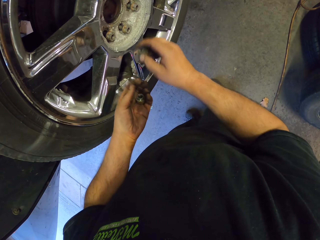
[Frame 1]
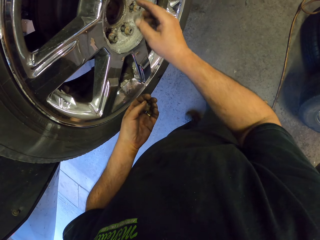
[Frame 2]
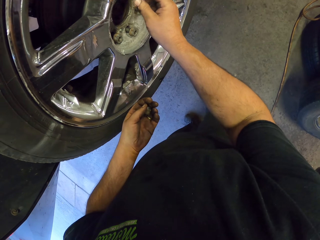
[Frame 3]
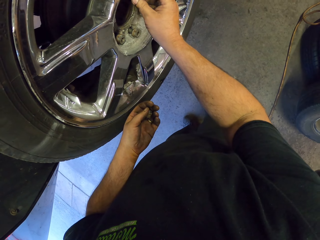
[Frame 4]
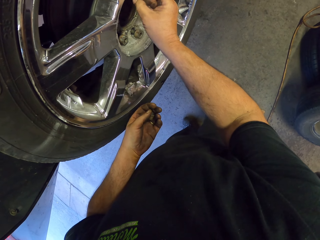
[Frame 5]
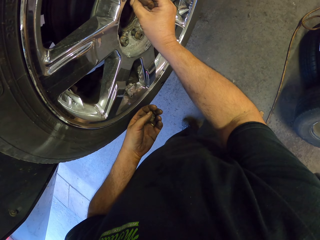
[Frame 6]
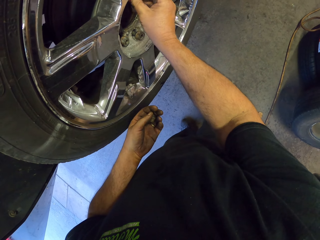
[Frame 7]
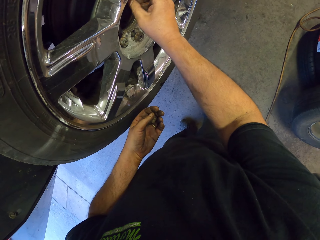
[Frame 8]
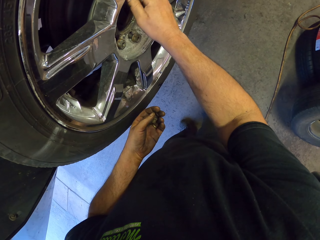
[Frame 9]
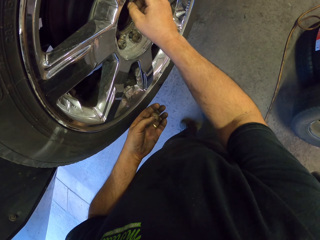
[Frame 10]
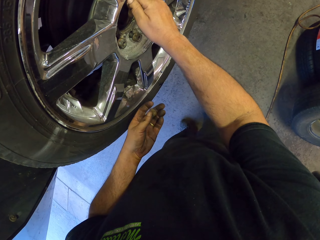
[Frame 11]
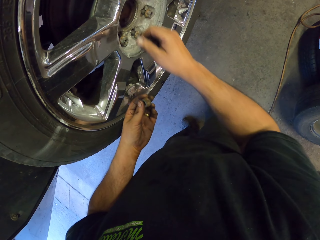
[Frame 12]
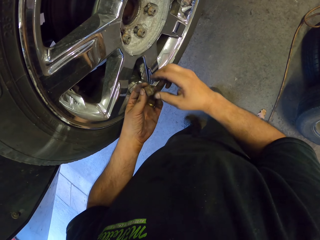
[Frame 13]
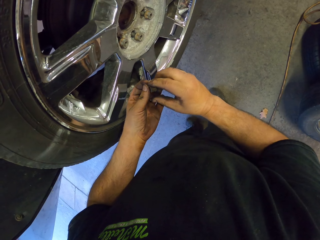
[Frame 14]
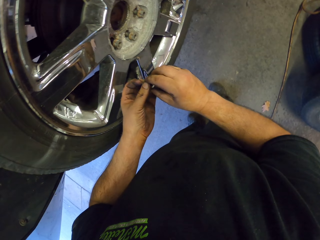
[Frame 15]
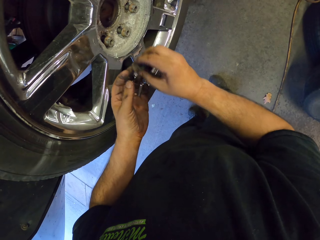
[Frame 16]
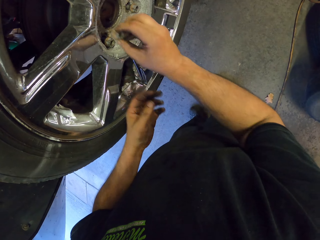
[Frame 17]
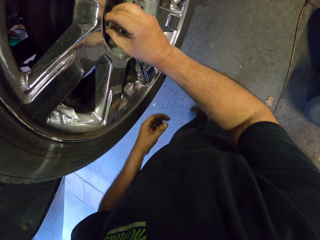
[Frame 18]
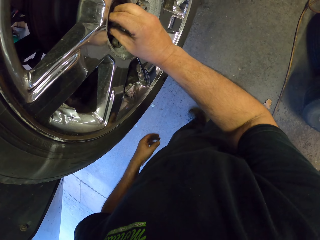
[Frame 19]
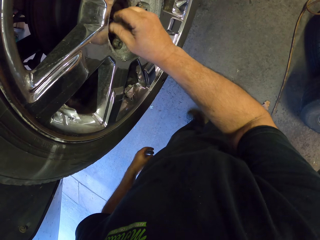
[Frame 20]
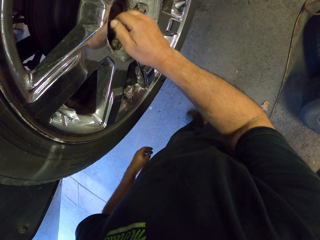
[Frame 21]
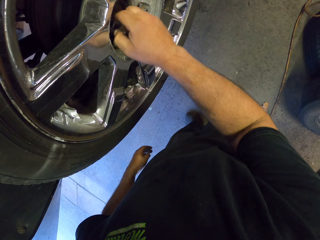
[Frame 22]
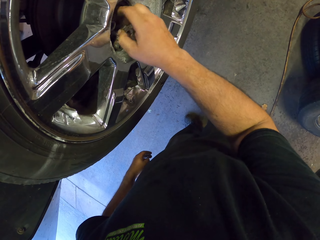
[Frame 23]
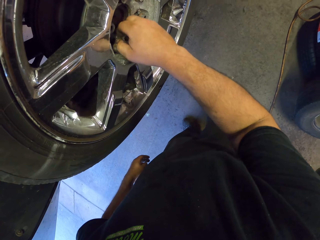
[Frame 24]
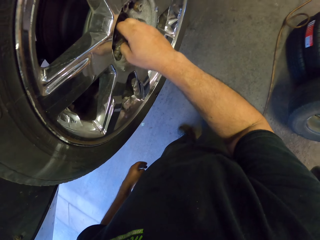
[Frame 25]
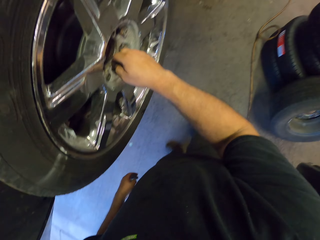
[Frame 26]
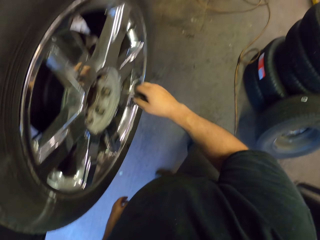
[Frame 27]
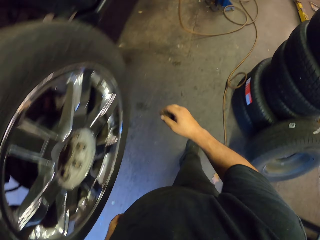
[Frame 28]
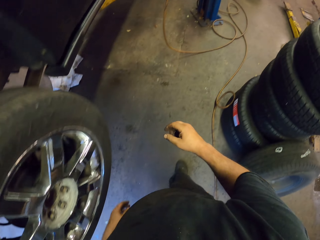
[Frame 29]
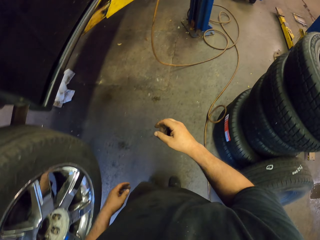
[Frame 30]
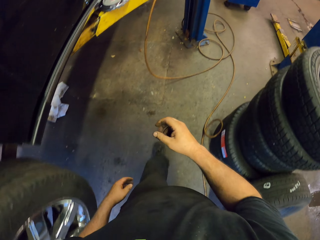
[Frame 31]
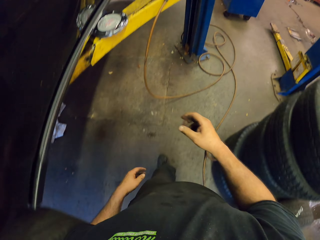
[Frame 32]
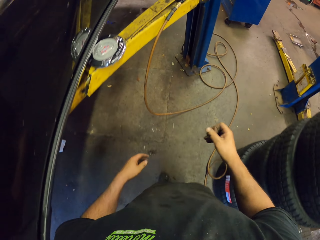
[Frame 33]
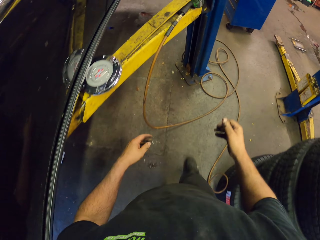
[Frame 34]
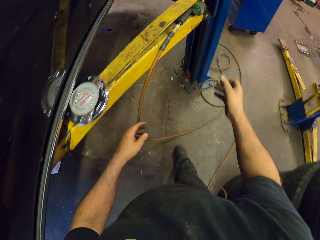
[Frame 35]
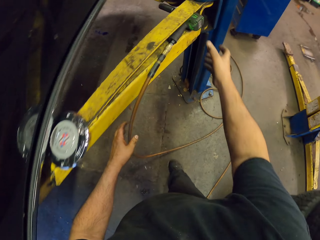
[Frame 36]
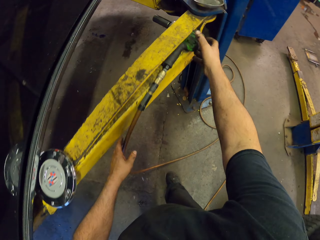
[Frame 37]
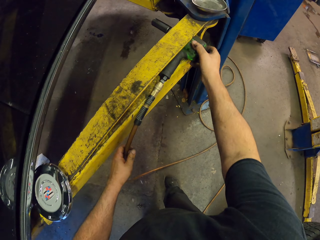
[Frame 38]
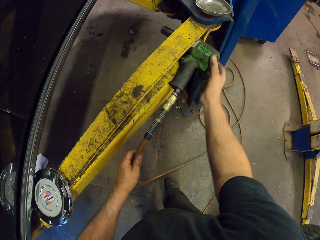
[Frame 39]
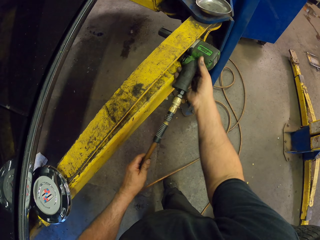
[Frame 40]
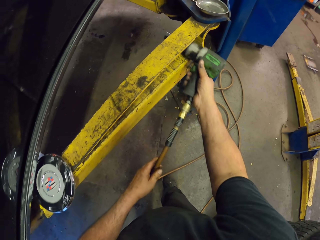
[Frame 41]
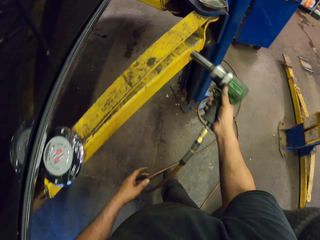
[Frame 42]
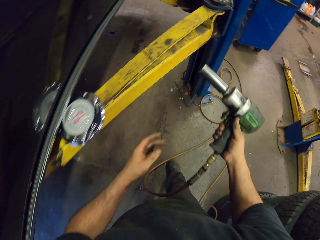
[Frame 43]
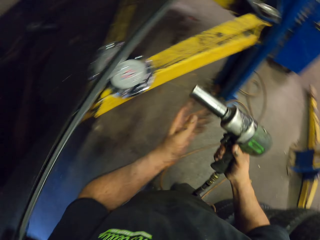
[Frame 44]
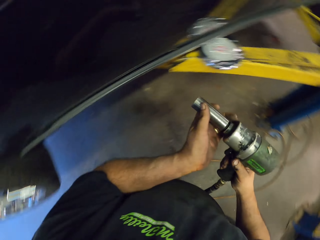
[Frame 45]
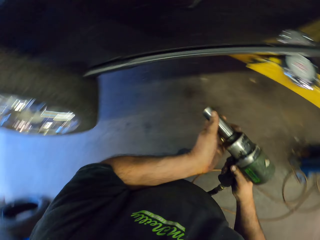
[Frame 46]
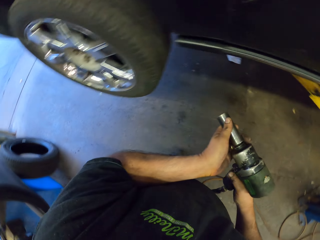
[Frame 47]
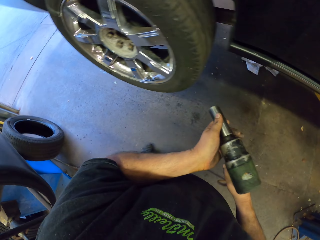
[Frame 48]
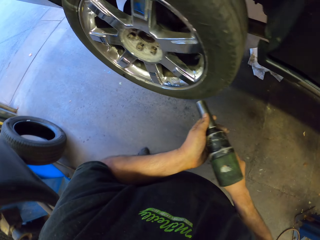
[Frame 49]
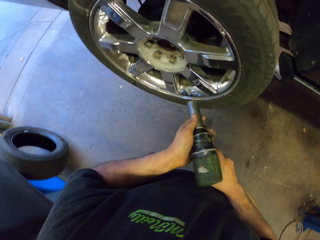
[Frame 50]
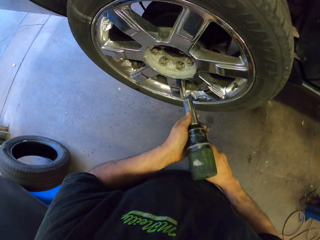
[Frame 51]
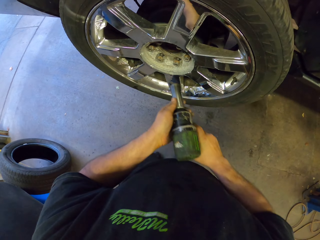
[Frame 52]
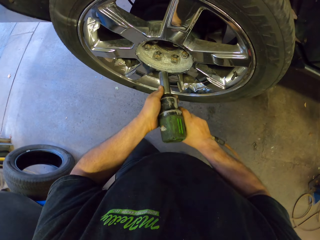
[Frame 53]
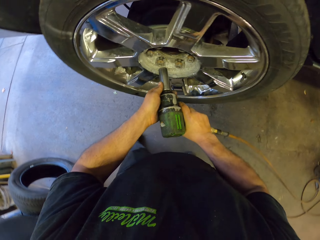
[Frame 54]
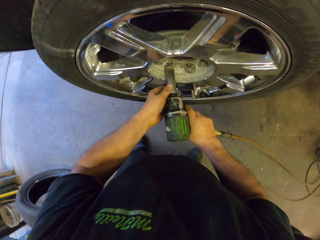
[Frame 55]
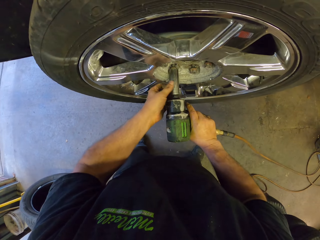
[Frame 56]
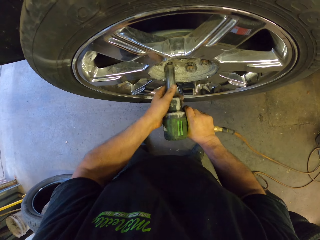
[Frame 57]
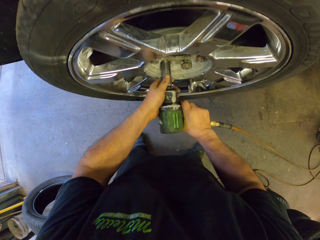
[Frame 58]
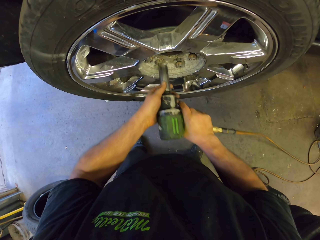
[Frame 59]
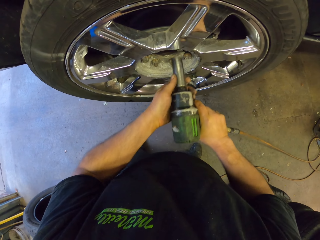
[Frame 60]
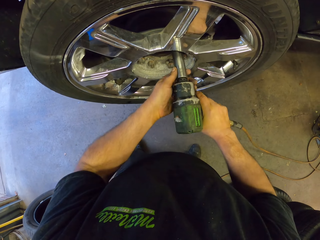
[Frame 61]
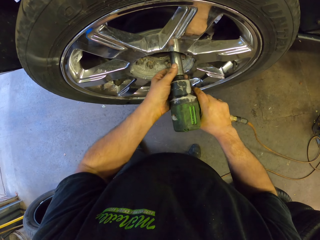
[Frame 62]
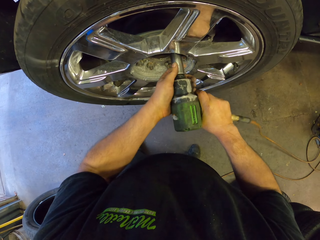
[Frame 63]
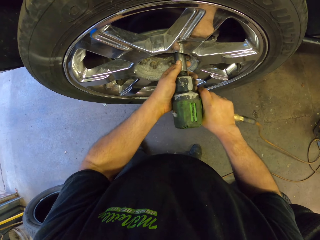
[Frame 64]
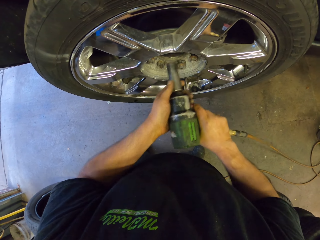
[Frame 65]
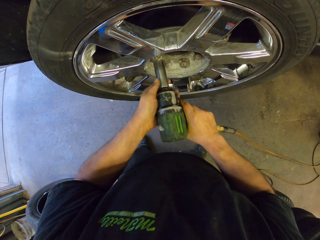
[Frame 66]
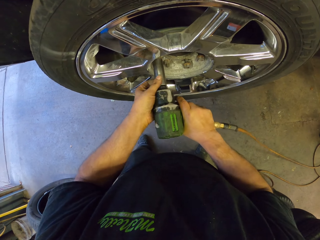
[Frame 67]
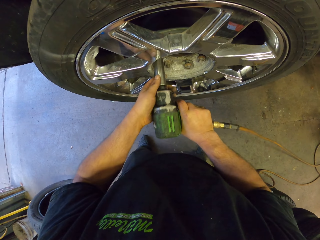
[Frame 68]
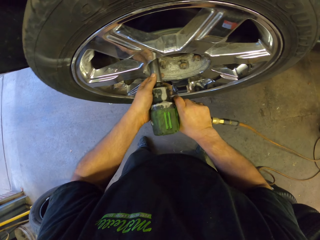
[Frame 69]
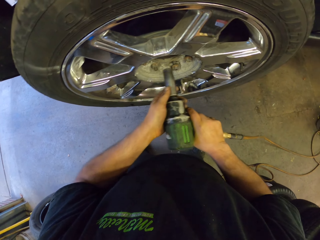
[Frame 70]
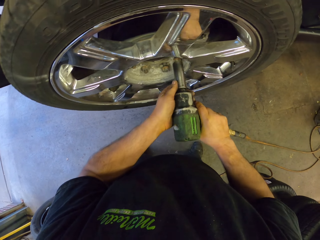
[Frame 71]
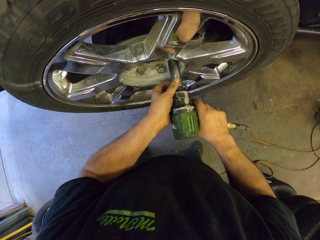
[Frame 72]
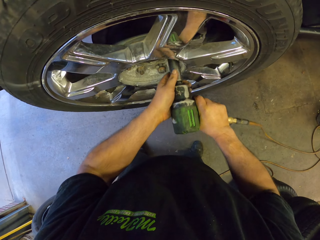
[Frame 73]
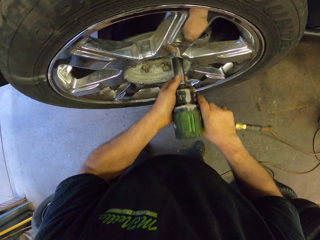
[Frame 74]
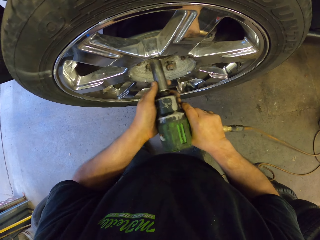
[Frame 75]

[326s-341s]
The camera wearer walks to the metal rod. They pick a drilling machine from the rod. They fix the nut bolts with the drilling machine.

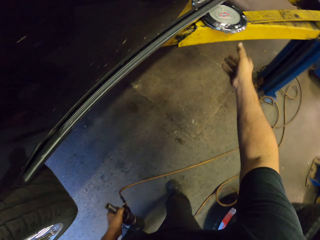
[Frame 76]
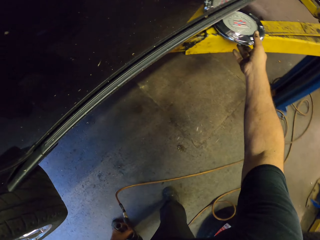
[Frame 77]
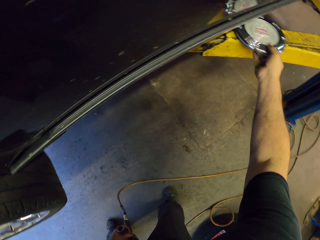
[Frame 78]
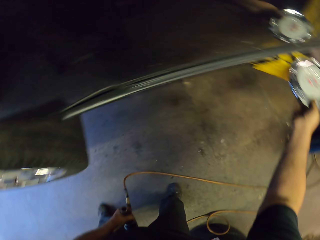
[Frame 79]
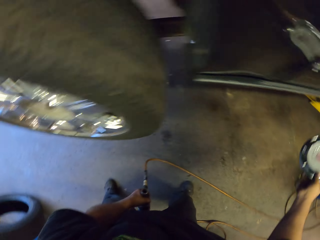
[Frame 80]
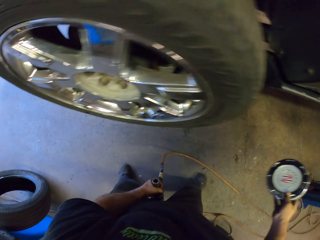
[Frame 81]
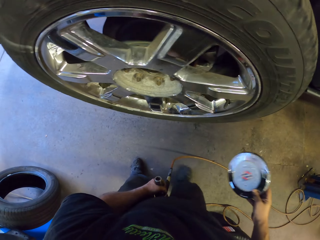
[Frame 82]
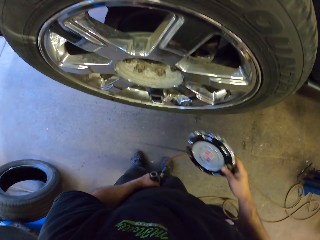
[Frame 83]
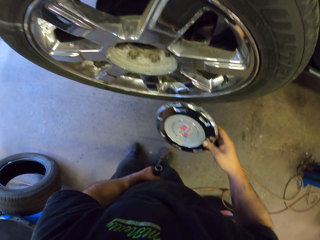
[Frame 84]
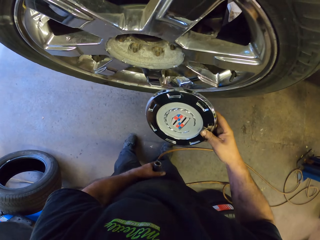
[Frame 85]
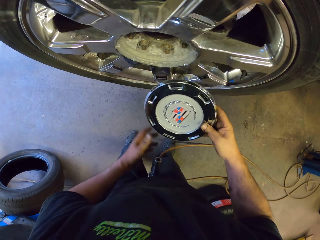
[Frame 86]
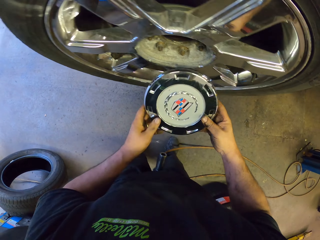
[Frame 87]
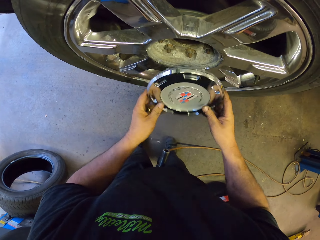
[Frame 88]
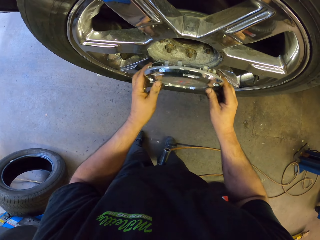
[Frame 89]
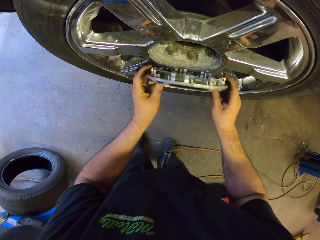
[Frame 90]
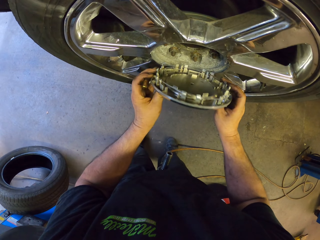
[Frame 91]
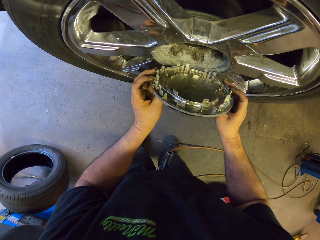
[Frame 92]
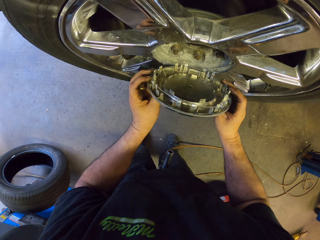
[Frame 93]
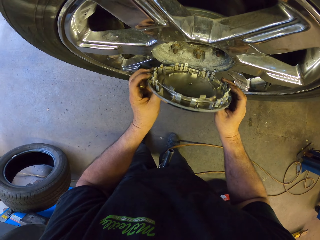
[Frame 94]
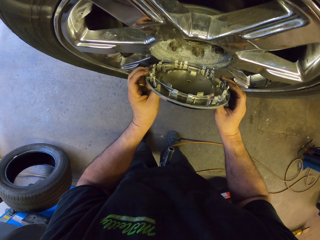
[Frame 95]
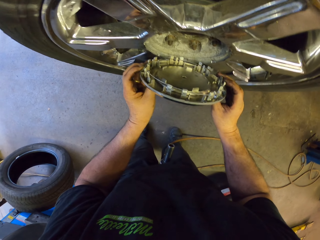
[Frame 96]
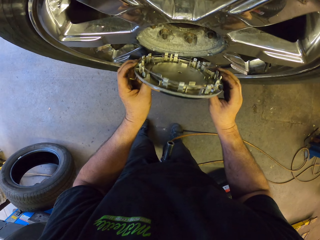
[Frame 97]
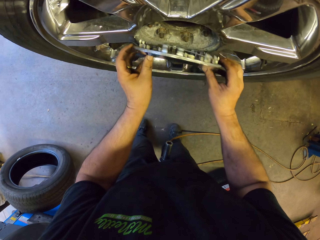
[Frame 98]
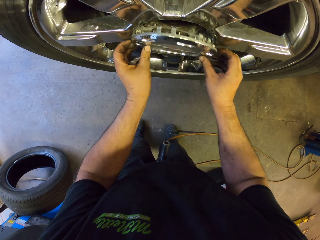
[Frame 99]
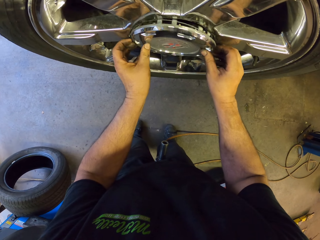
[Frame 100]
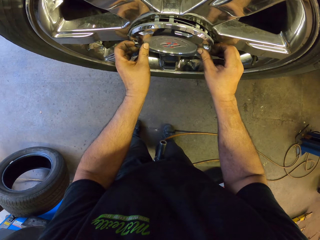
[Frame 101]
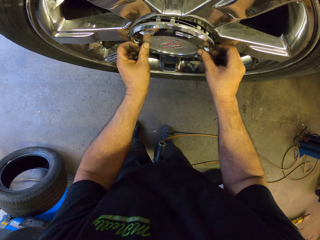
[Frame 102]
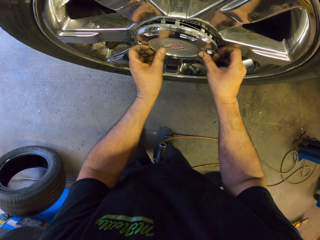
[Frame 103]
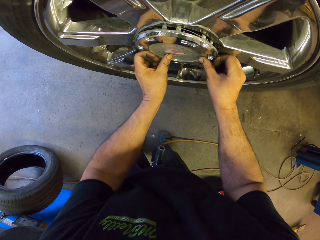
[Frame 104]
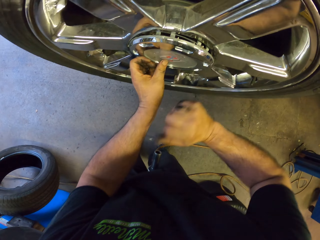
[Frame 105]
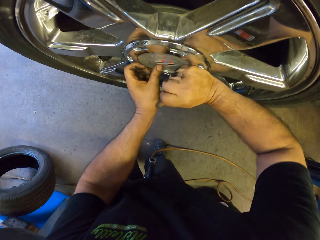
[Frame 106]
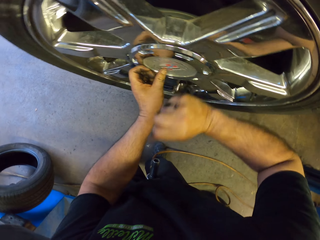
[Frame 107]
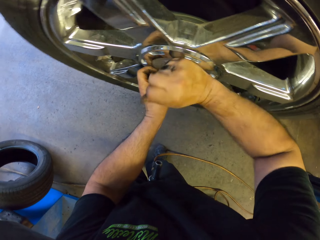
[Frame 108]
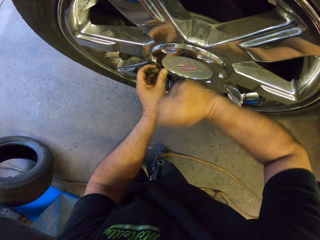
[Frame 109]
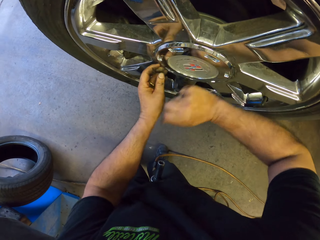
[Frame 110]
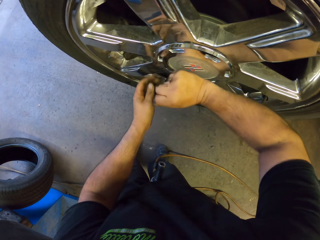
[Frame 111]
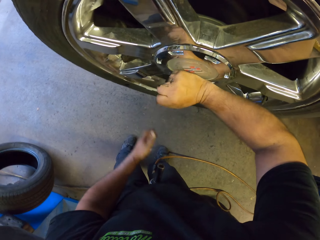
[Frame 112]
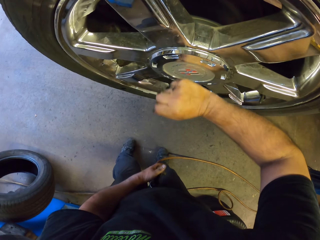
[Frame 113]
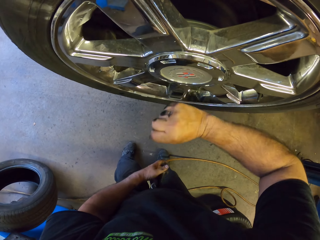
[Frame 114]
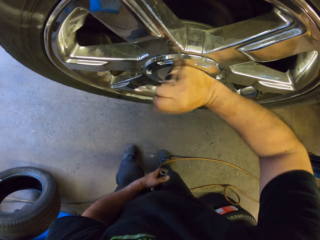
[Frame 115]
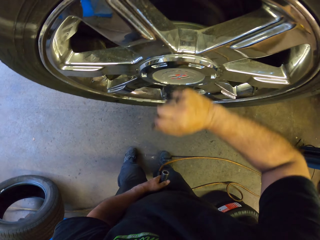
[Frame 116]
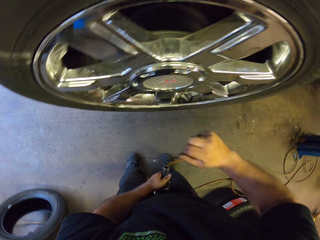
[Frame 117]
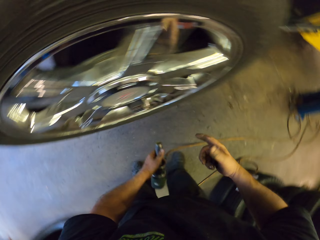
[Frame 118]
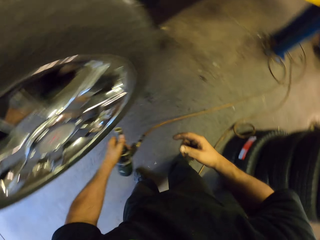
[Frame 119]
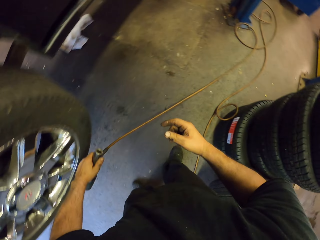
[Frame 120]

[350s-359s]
The camera wearer exchanges the drilling machine to the left hand. They pick something from the metal rod. They place the drilling machine in between the legs. They mount an object on the car wheel. They knock on the object with the right hand.
